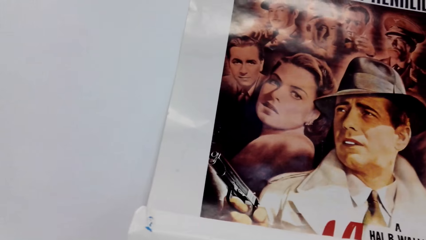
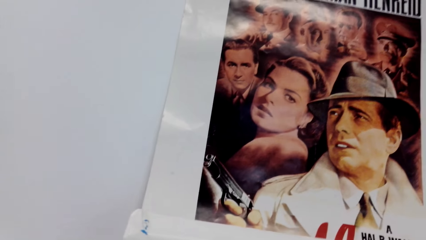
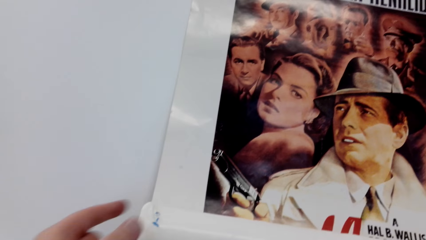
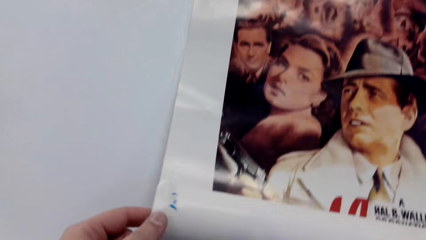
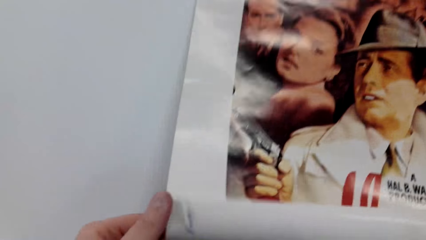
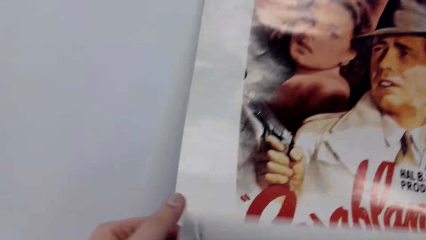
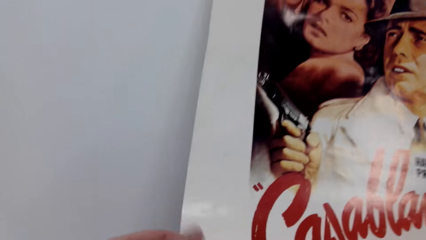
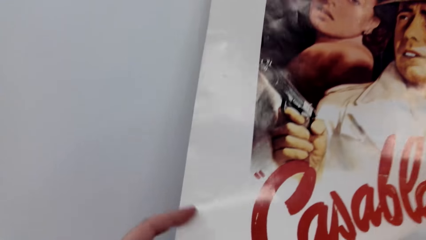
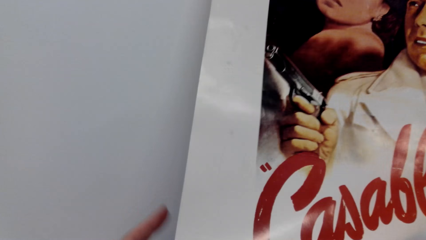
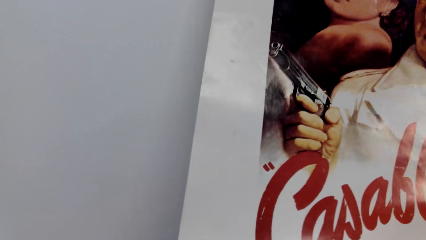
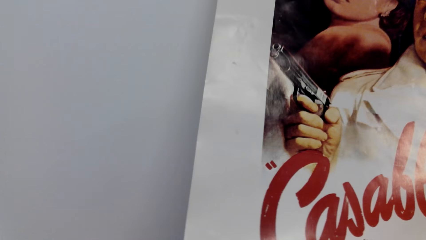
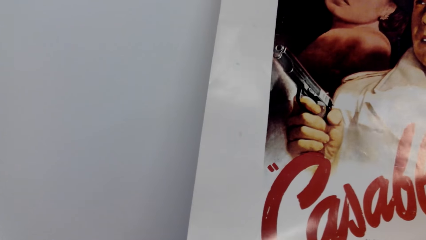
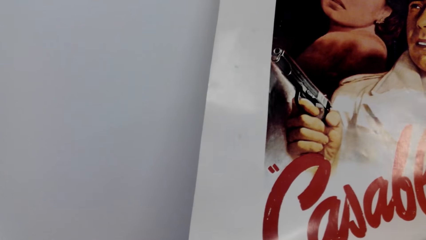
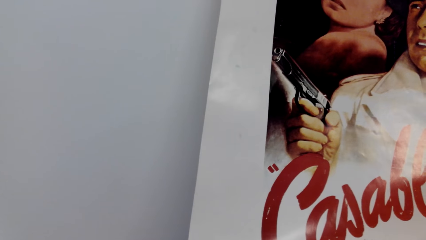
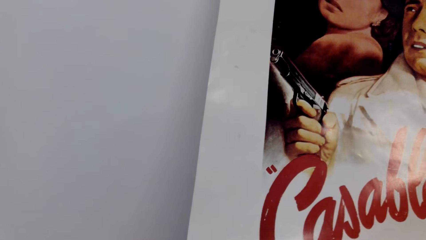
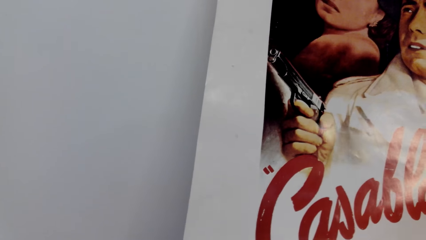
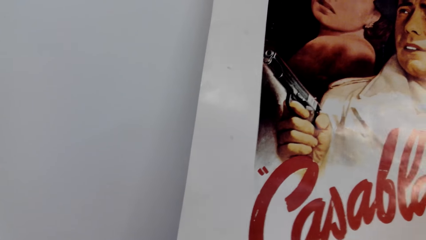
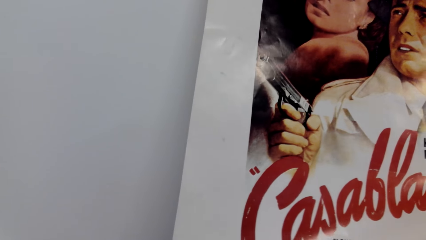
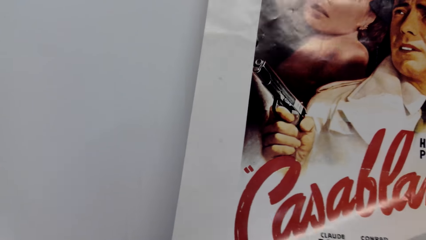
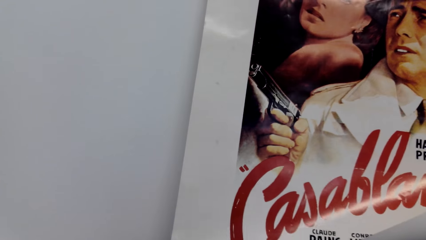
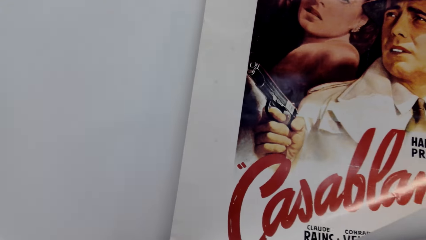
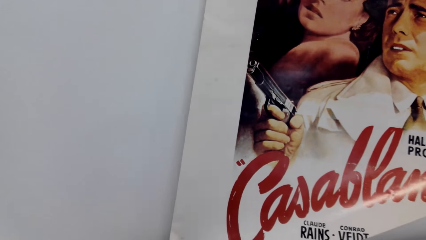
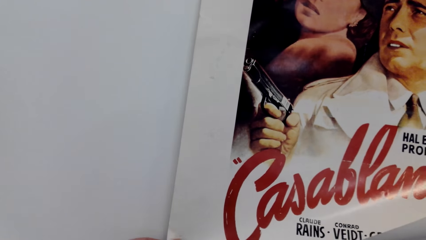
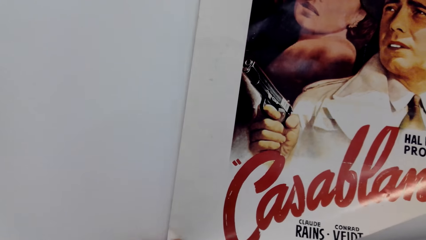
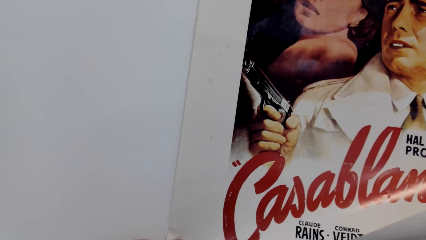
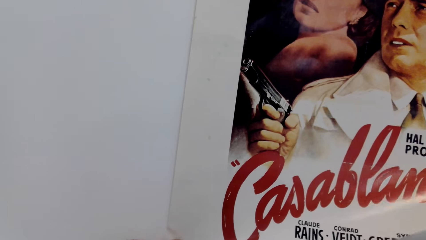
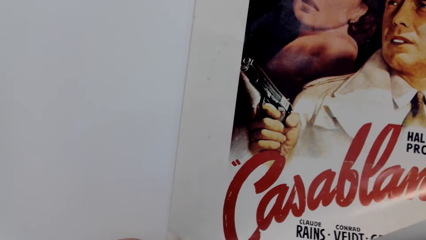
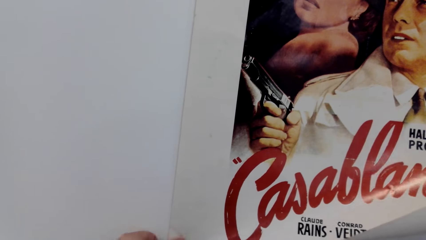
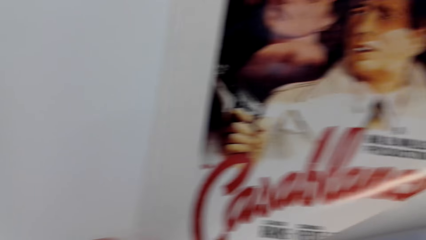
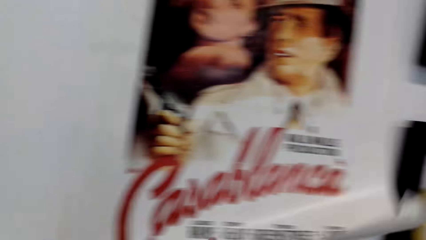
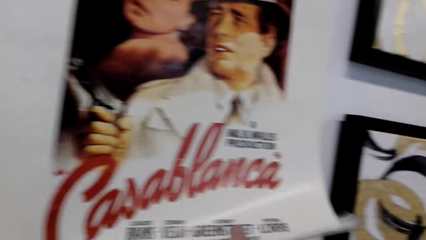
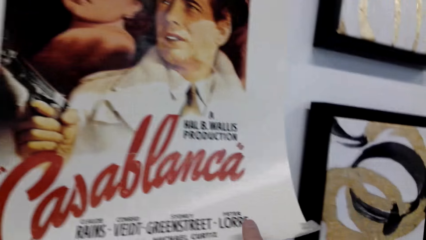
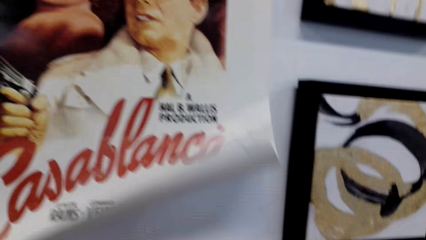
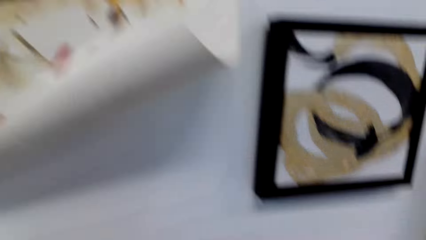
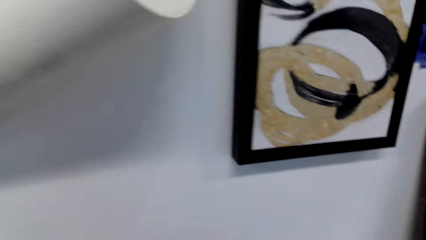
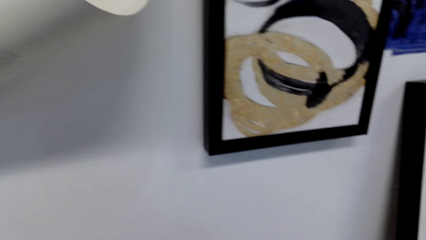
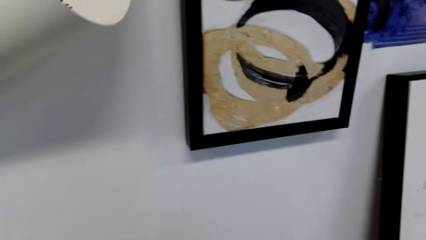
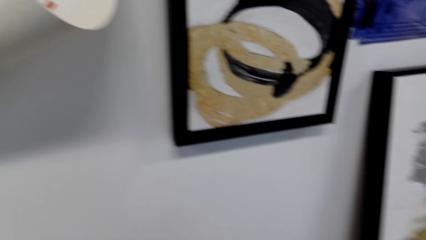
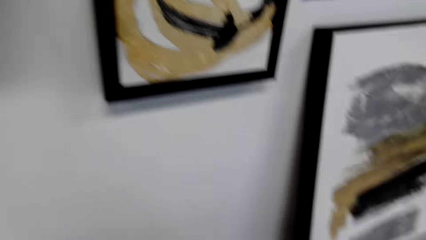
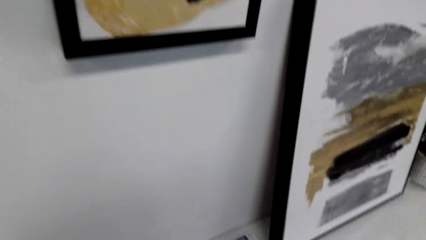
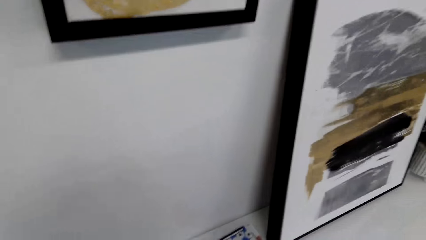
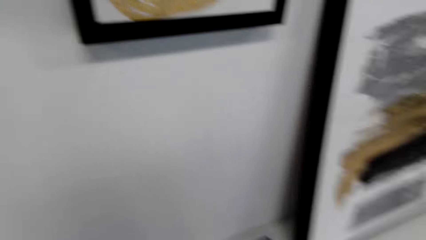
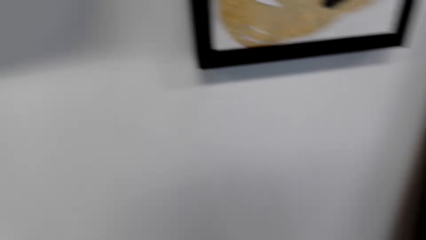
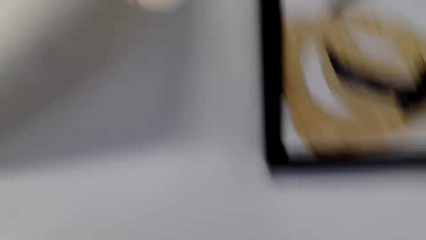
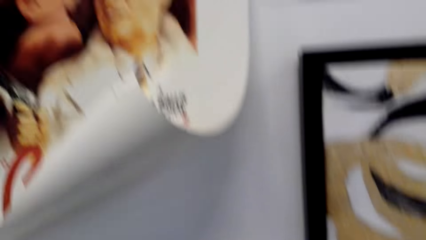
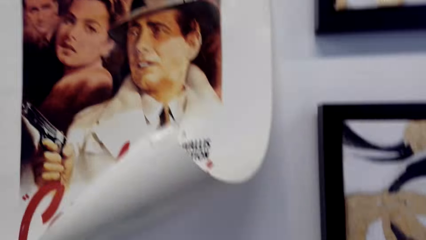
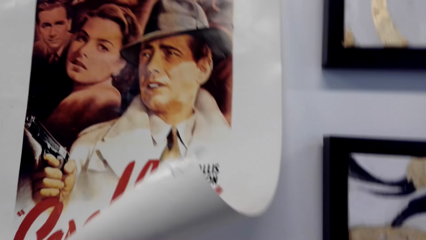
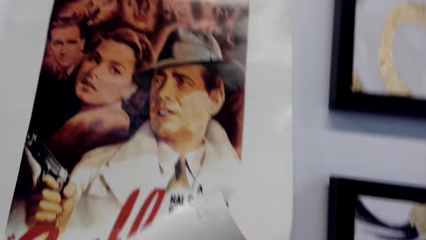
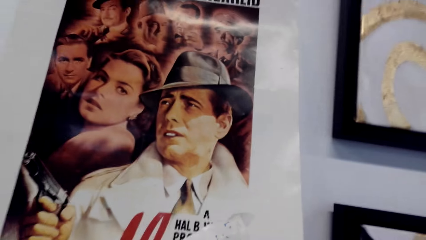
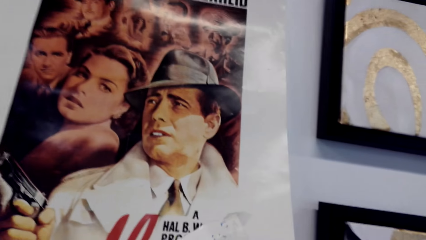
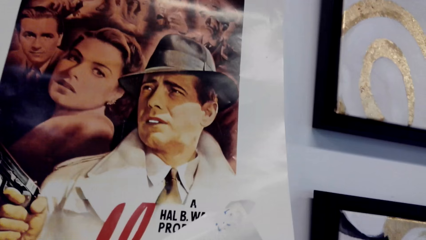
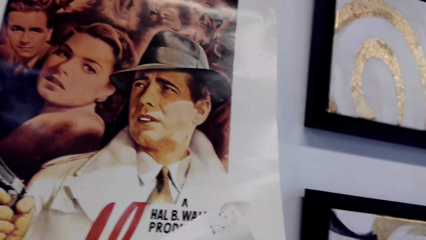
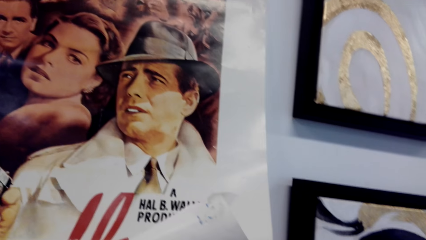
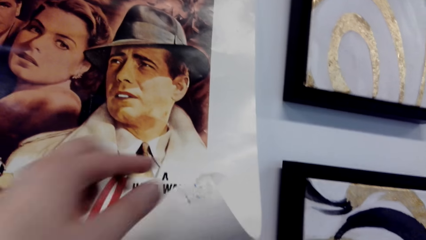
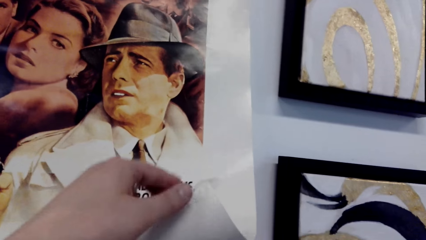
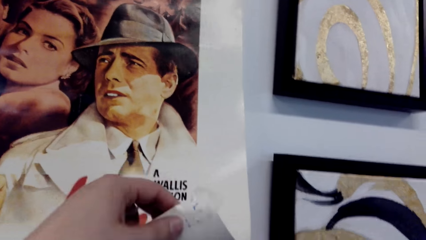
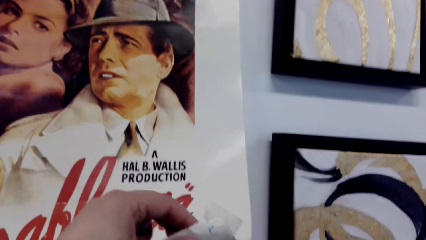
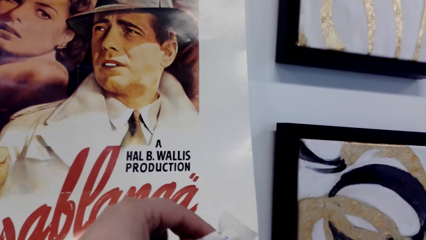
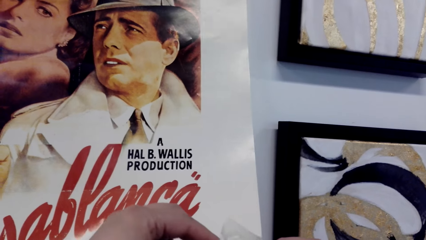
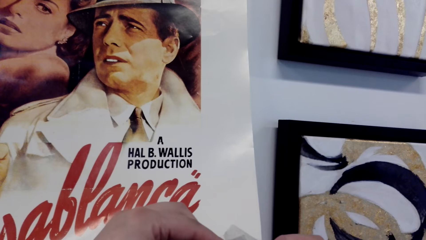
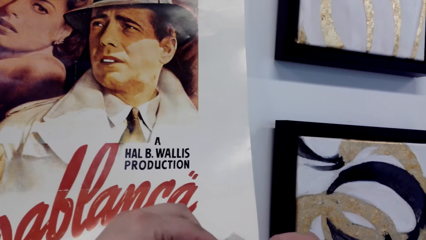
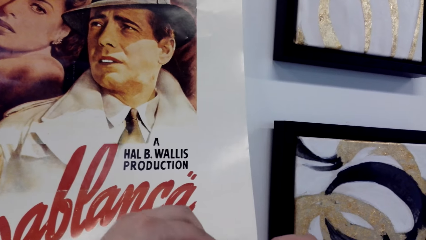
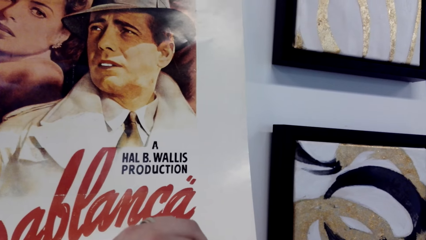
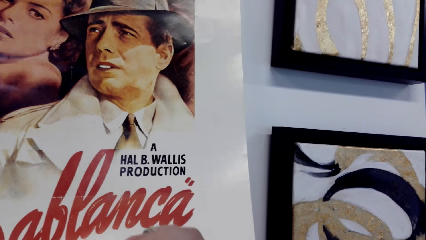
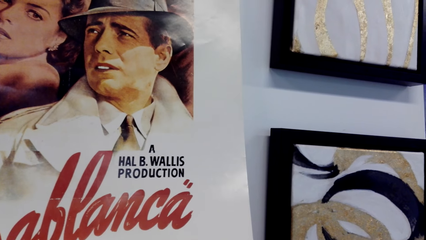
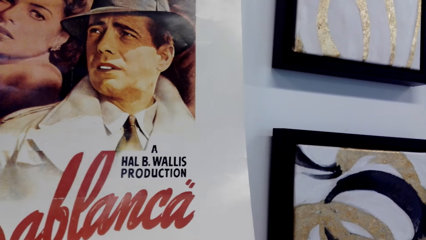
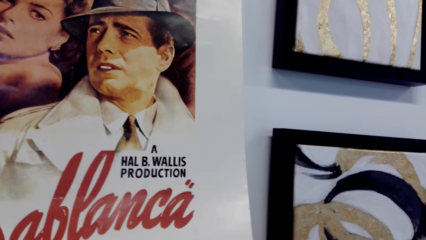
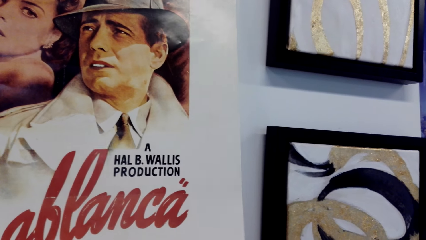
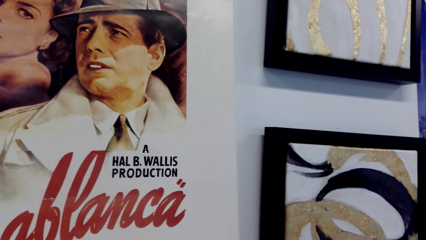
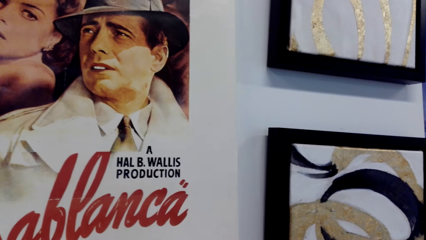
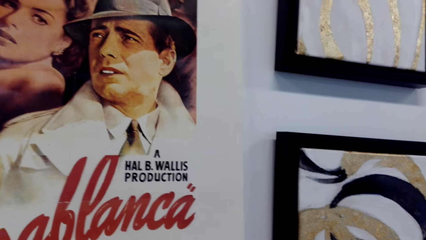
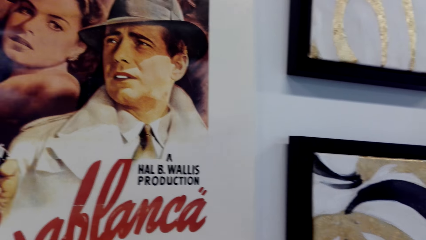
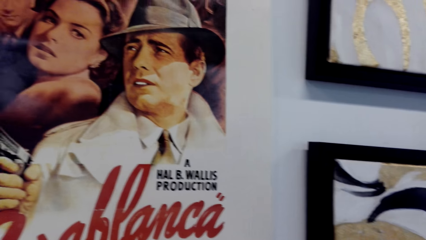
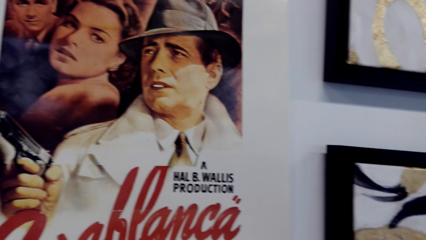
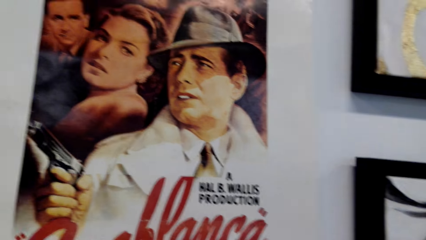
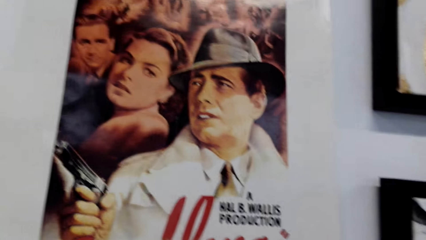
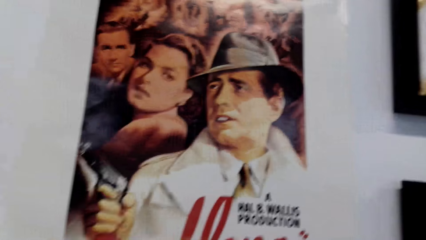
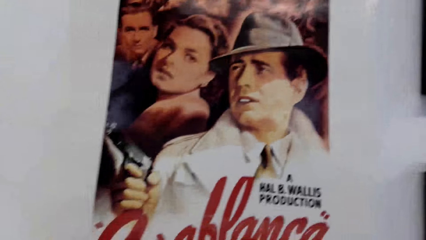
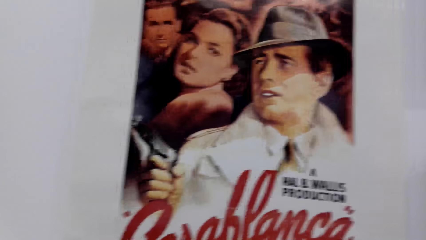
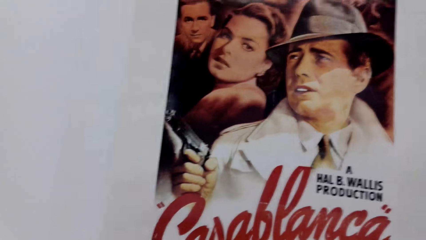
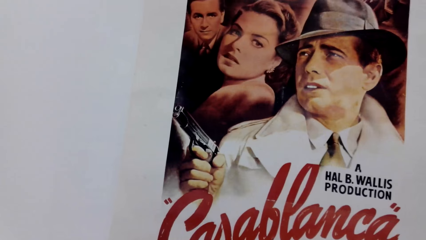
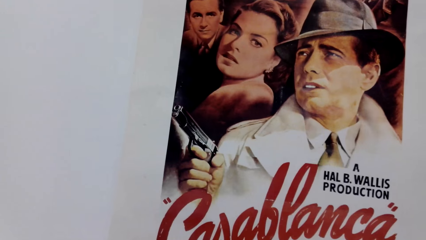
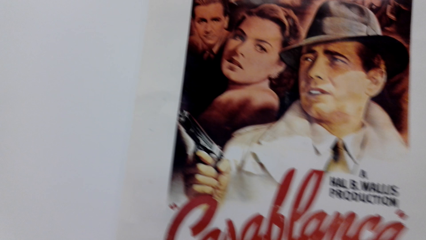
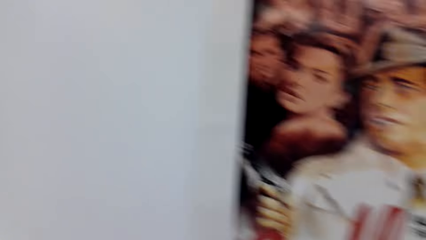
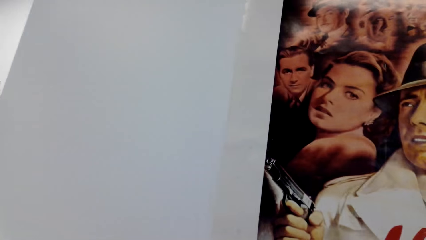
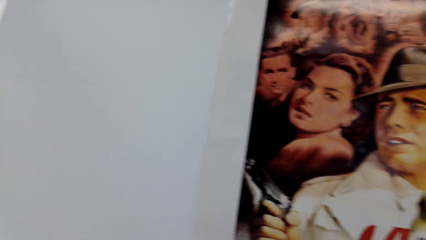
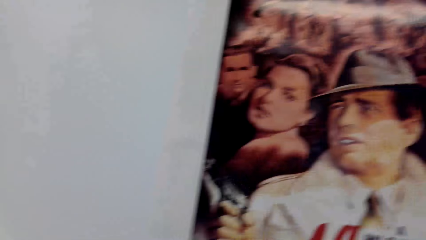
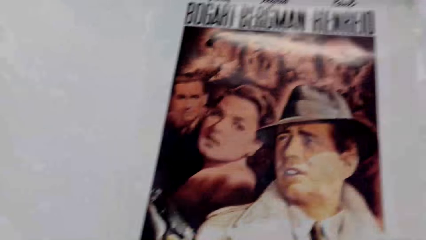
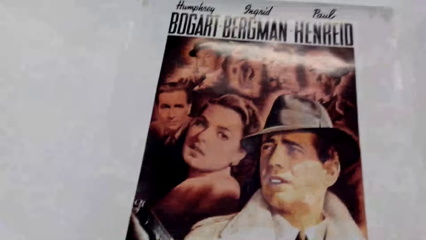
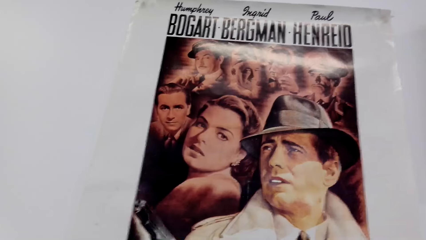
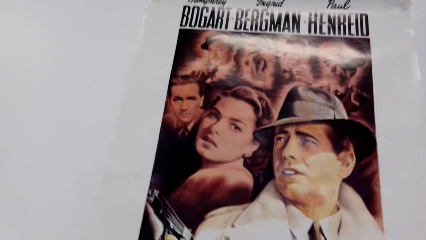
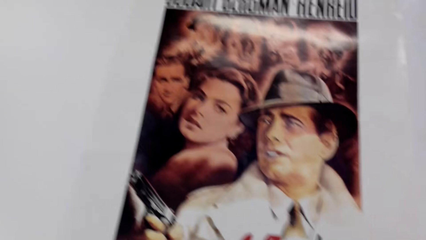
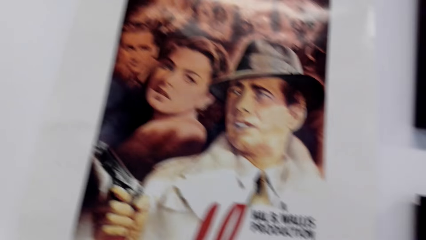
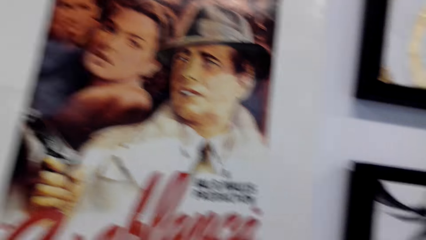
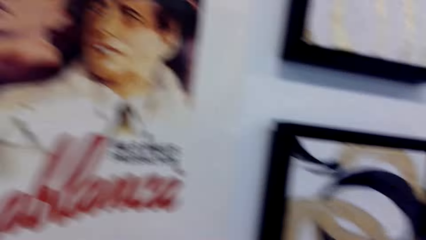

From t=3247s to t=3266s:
The camera wearer sticks the portrait on the wall. They stick the portrait on the wall again. They interact with a person.
